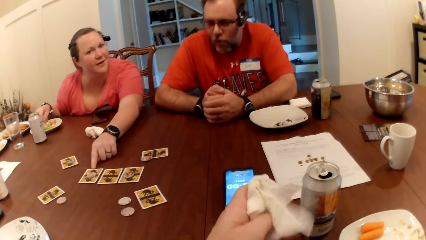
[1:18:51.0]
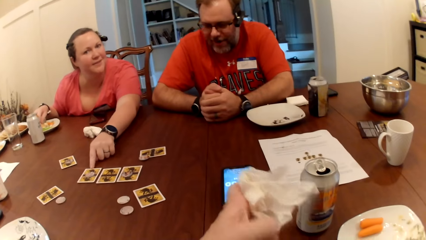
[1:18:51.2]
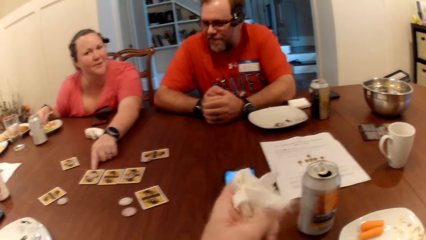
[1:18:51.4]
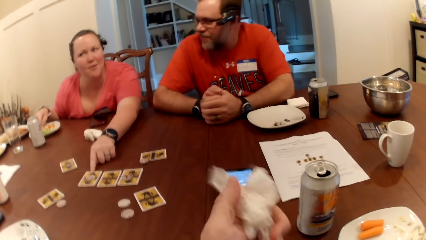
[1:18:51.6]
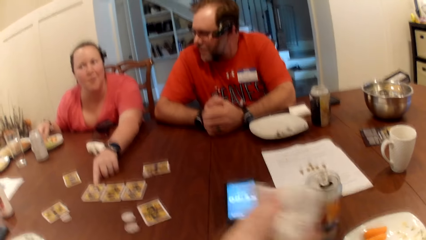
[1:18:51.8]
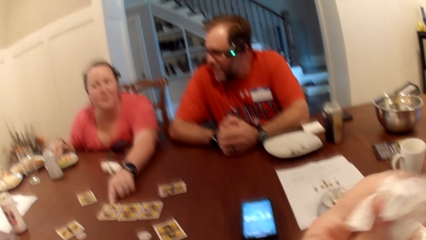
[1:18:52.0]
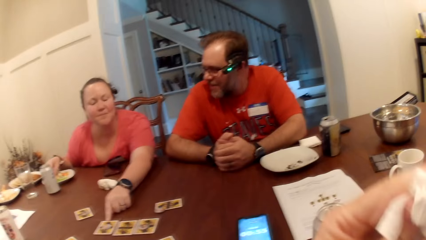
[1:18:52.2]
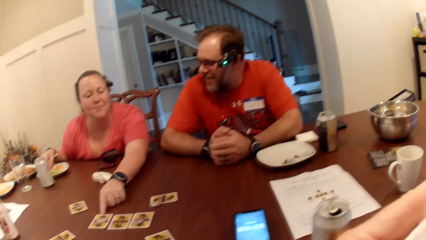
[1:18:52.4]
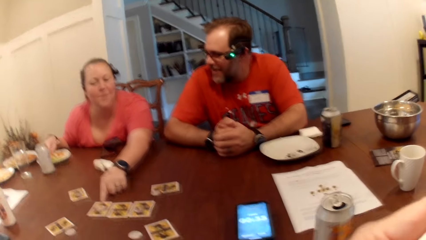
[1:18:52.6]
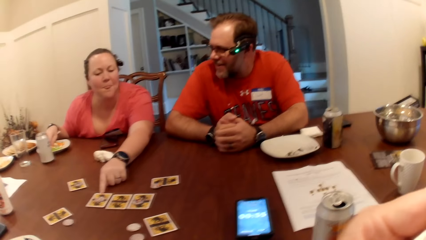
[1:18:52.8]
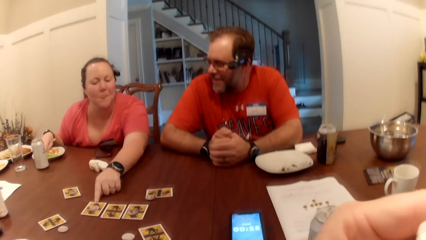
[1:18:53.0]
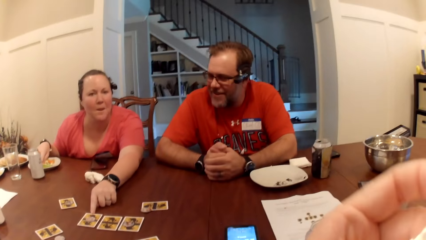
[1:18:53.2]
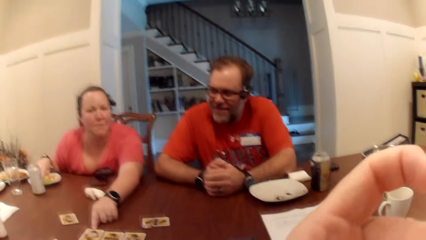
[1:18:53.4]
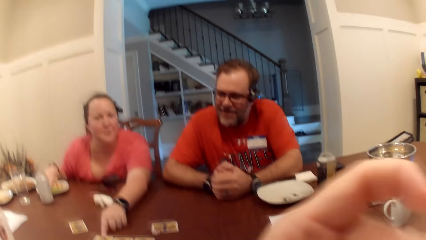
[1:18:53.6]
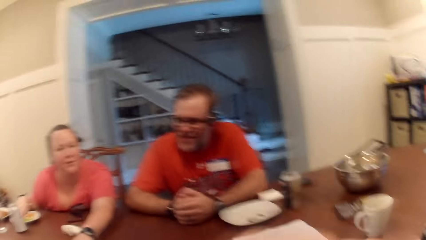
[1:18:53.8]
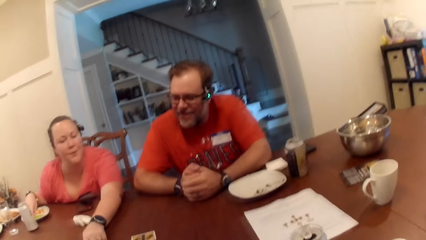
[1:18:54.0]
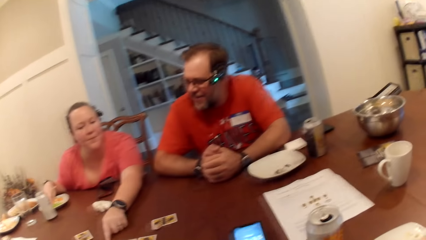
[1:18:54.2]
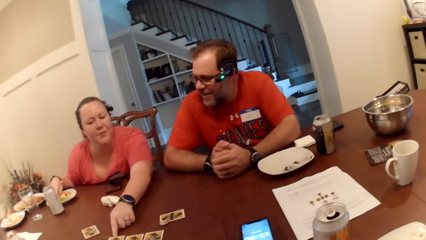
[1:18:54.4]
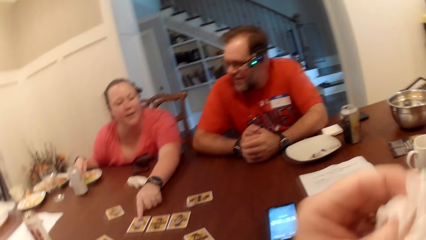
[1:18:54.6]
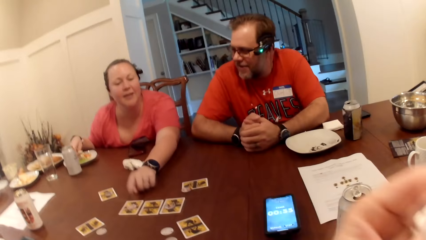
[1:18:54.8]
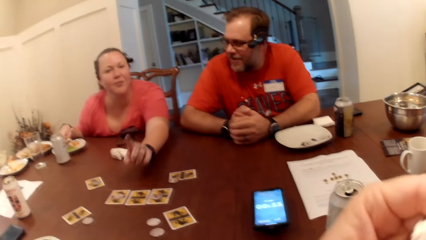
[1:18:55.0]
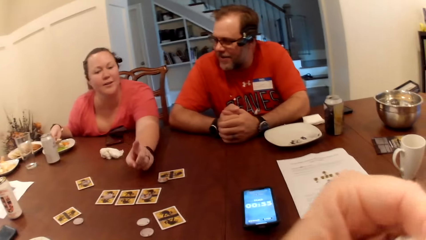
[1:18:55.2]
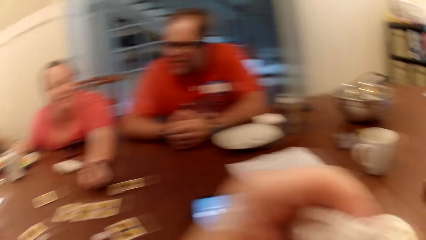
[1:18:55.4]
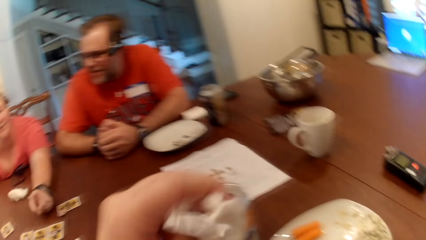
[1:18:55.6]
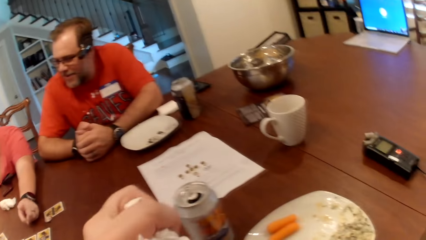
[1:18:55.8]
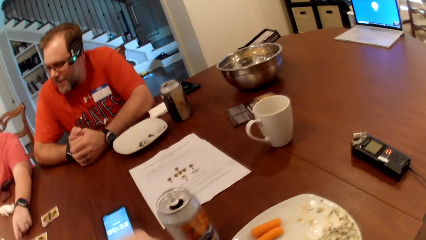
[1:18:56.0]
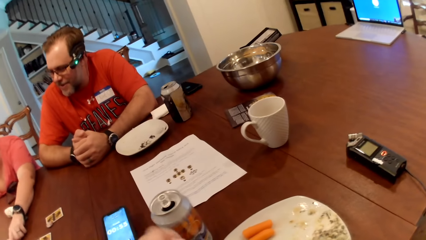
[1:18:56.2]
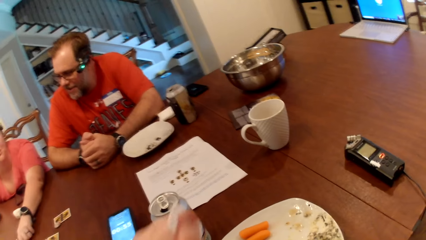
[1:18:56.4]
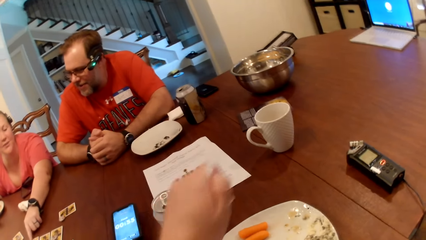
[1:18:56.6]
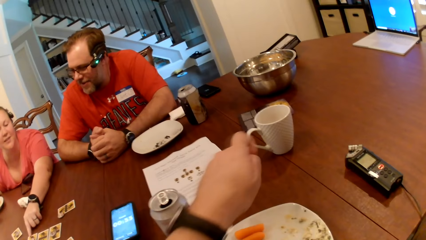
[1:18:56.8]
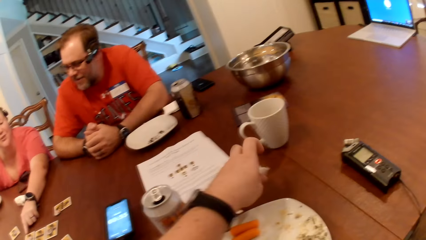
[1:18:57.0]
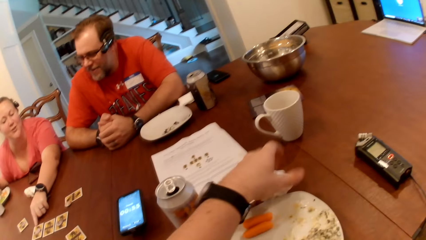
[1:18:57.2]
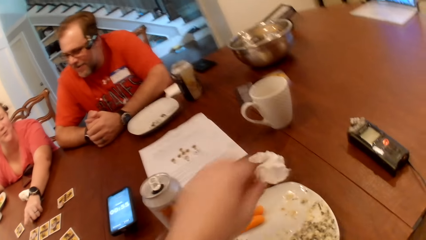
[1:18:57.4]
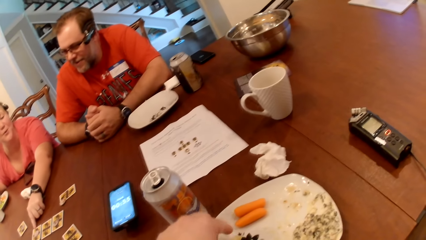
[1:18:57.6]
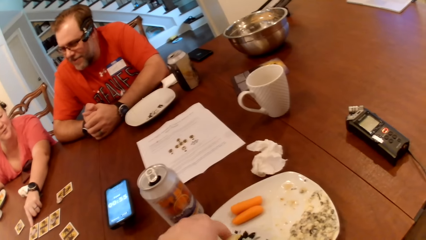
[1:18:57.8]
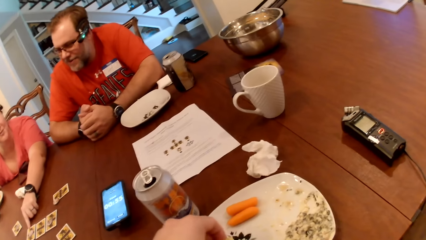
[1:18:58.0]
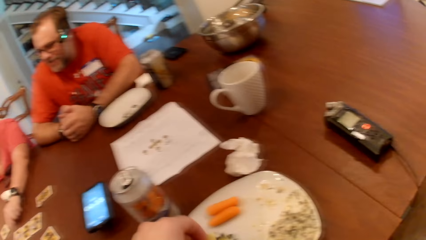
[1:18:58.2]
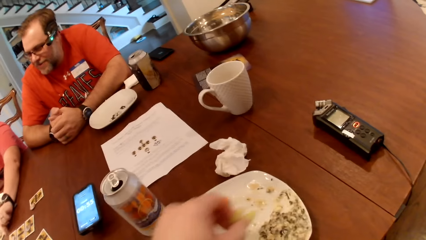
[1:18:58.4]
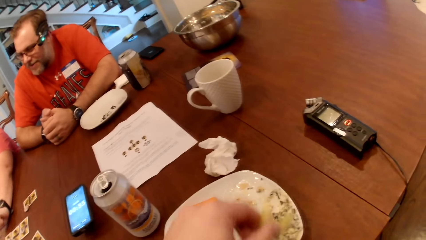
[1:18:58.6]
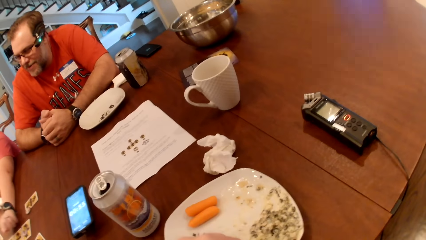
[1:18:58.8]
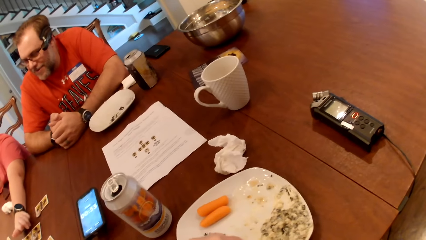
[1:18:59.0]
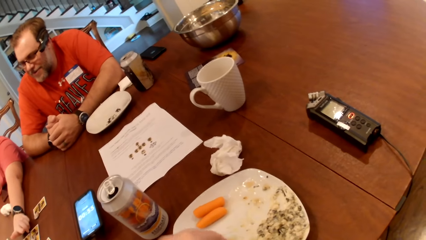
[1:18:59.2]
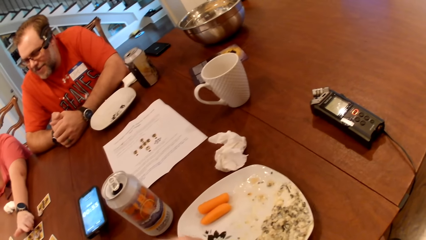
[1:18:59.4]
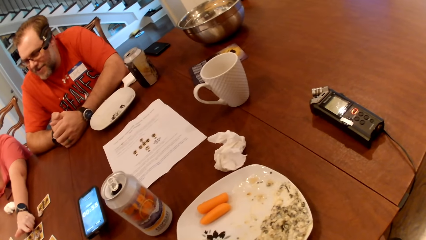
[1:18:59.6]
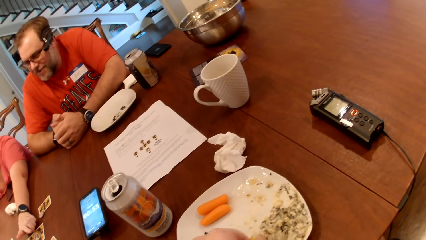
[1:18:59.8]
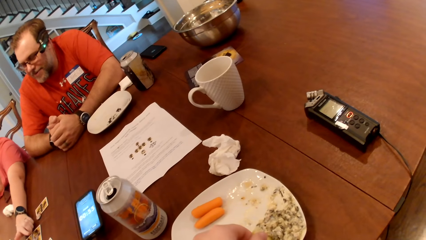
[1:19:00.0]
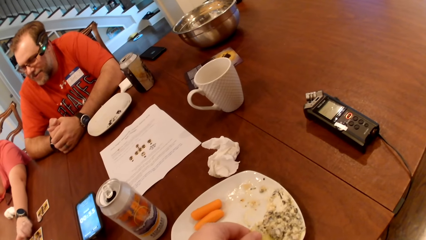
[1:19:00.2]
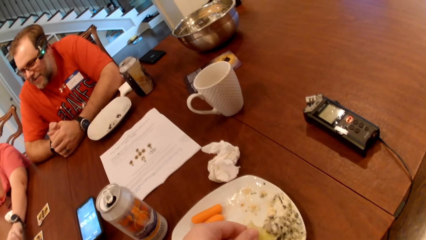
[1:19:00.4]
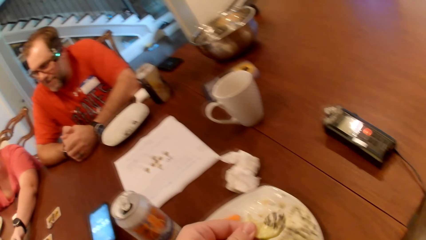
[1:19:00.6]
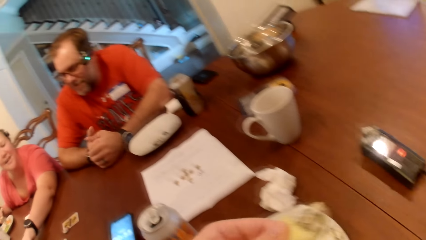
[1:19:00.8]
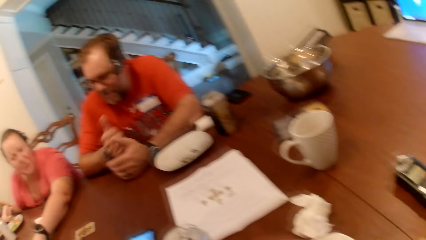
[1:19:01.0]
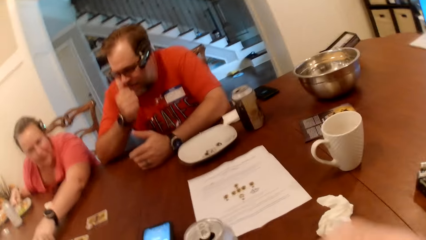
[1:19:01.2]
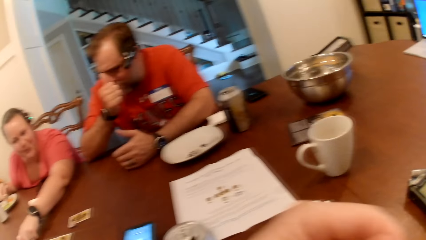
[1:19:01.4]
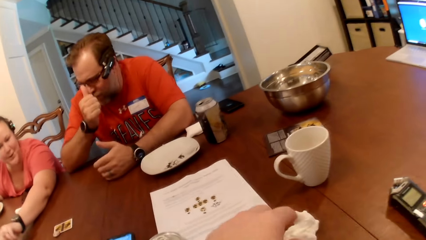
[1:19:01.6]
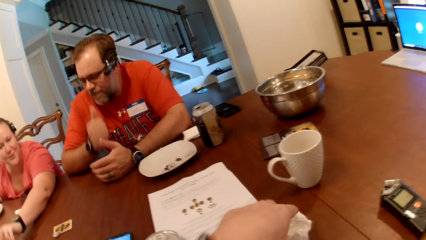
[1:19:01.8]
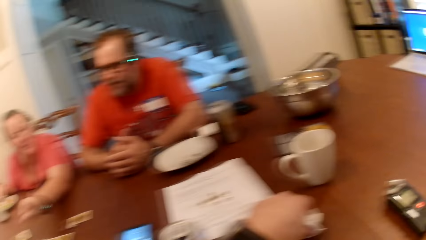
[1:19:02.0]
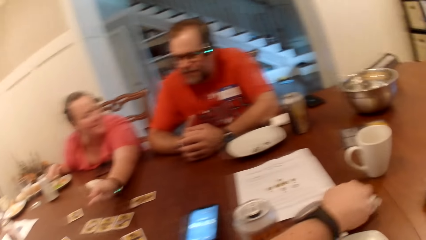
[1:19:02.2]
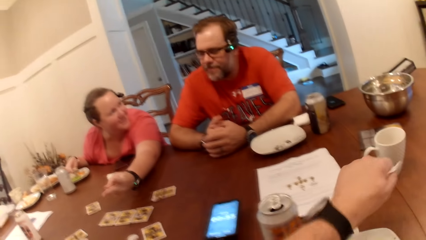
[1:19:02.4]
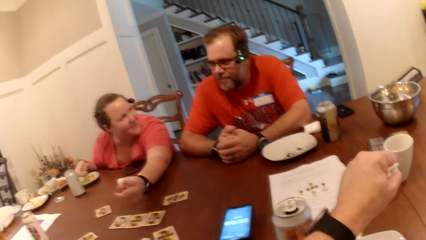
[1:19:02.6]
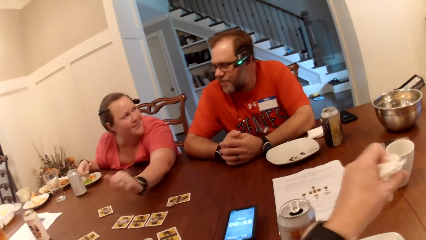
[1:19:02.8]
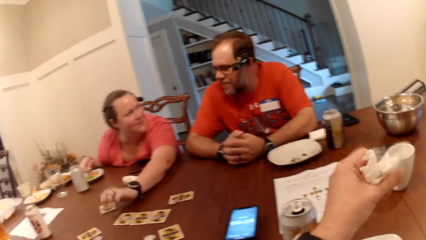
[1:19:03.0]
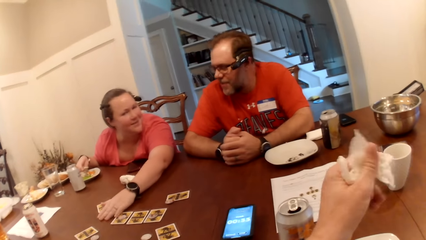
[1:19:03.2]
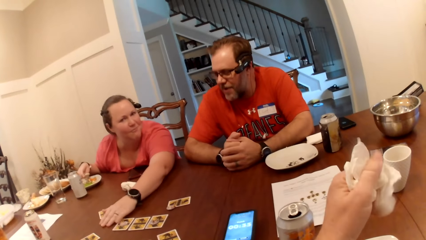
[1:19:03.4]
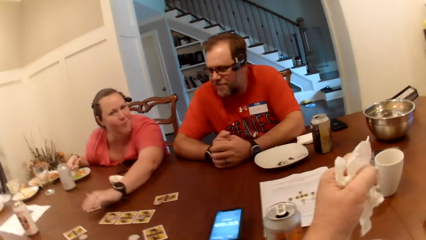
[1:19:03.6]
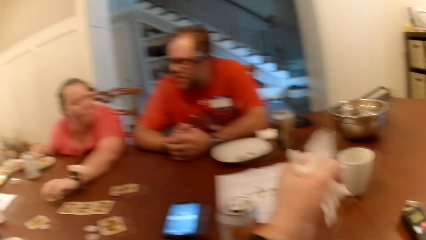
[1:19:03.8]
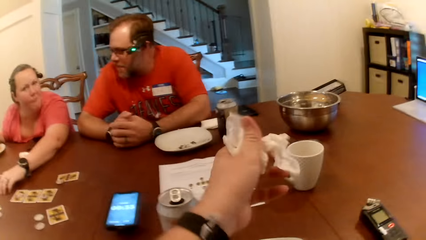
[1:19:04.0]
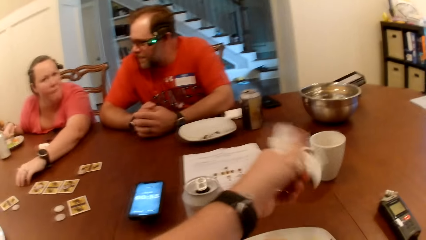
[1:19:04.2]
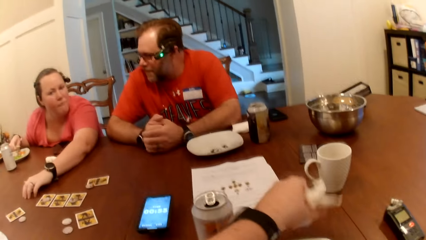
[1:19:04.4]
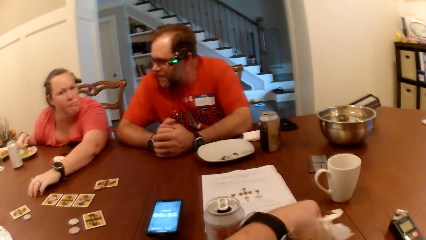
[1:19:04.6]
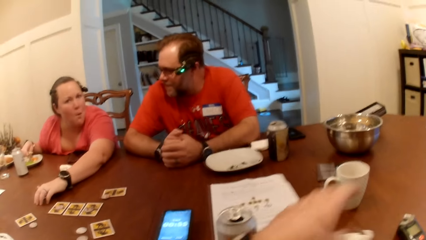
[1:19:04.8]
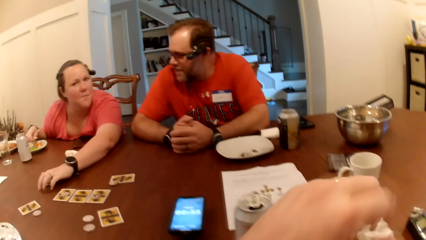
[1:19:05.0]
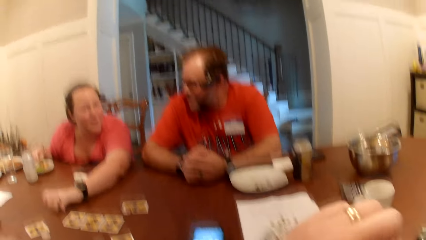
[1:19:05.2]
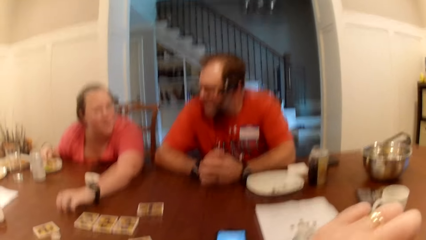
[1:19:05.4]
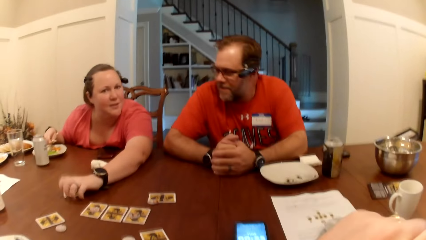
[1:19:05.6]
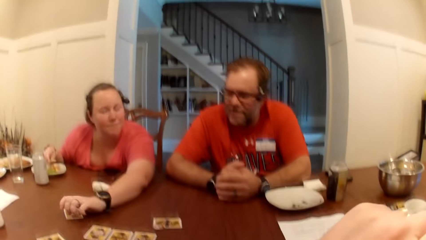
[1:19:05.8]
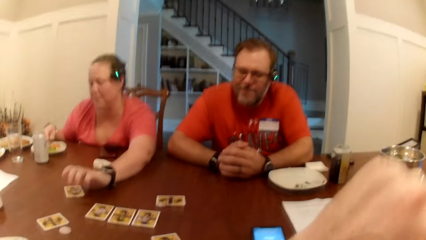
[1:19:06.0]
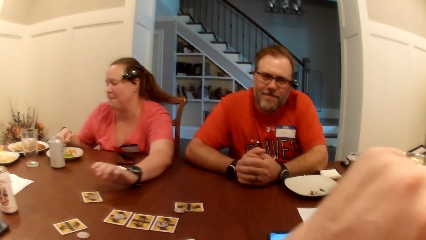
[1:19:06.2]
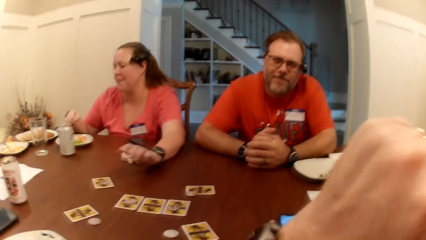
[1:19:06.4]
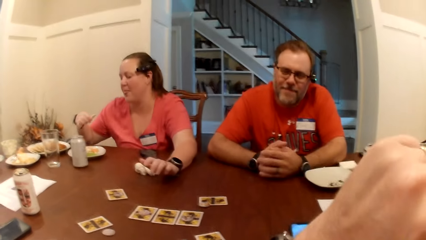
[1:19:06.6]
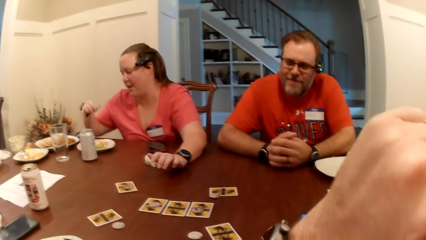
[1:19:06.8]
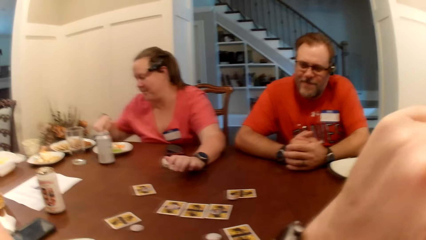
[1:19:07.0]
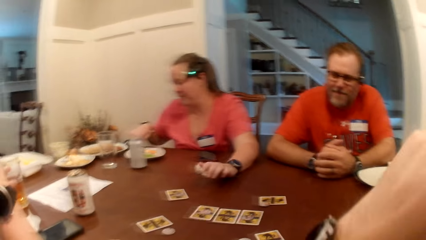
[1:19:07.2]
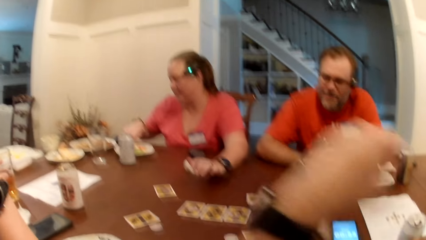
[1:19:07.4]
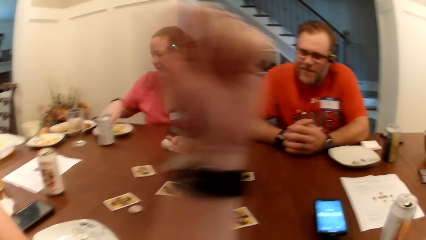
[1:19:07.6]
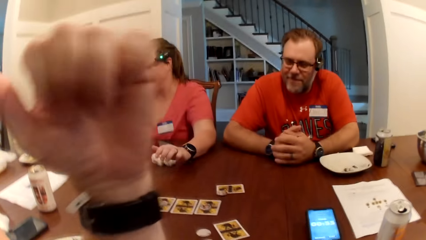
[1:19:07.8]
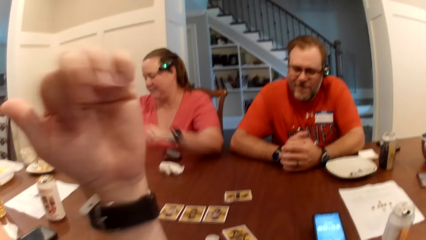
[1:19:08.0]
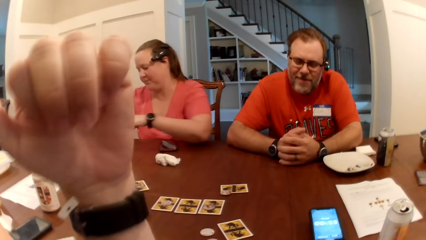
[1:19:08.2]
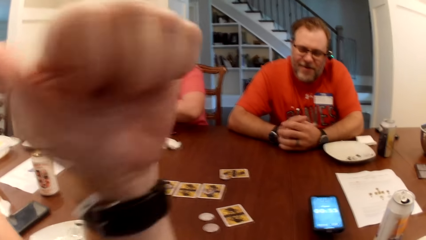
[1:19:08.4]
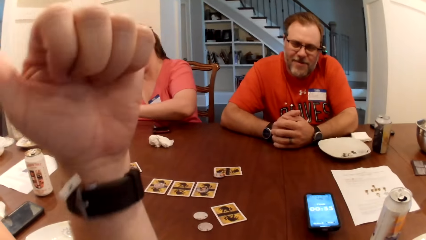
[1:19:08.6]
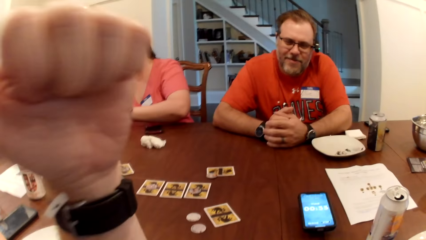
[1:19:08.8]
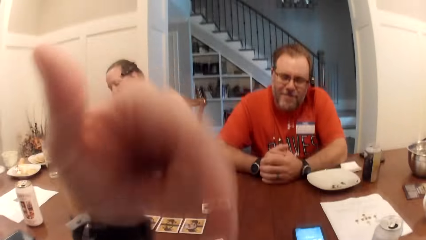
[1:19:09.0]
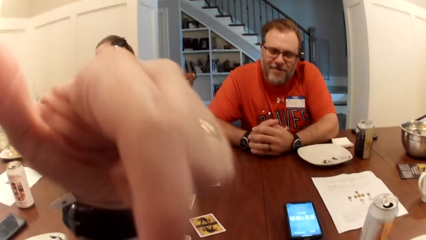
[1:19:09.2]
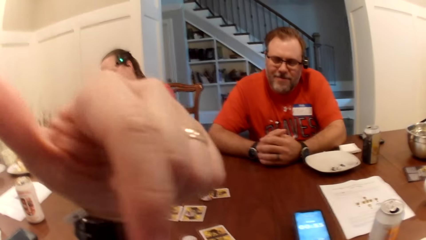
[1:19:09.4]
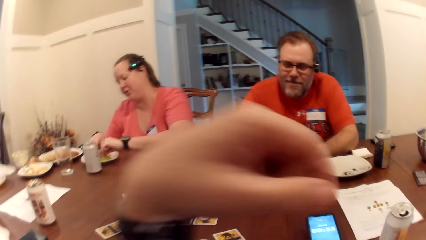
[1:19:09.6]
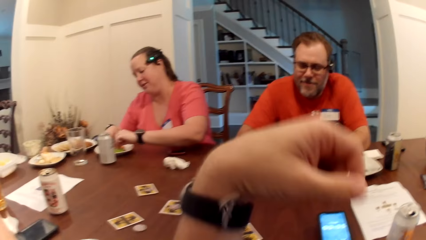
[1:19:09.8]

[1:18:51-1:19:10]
The camera wearer cleans his mouth with the tissue in his left hand. He sits on the chair on the floor. He drops the tissue with his left hand on the table. He picks up a chip from the plate with his left hand. He scoops the sauce in the plate on the table with the chip in his left hand. He eats the chip in his left hand. He cleans his left hand with the tissue. He picks up the tissue from the table with his left hand. The woman taps her left hand on the table. The camera wearer drops the tissue on the table with his left hand. He sits on the chair on the floor. The woman picks up a sausage from the plate with her right hand. The camera wearer points at the other woman with his left hand.
